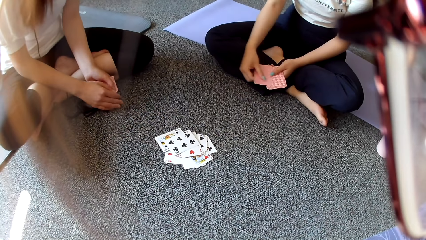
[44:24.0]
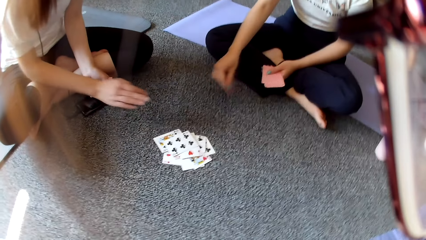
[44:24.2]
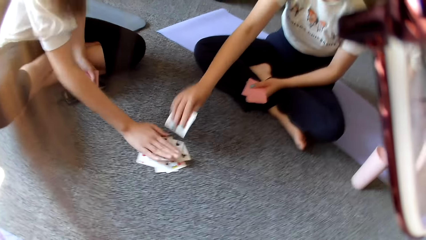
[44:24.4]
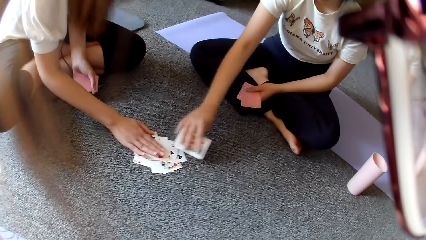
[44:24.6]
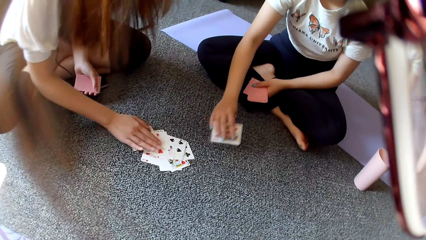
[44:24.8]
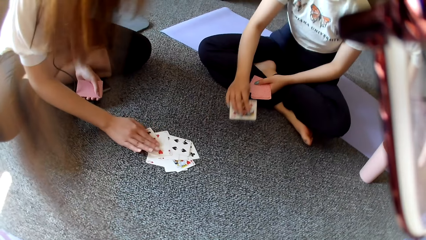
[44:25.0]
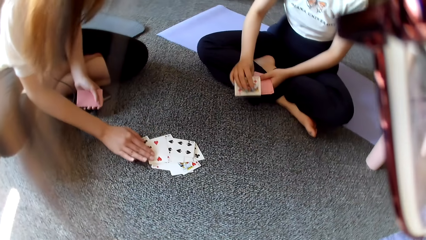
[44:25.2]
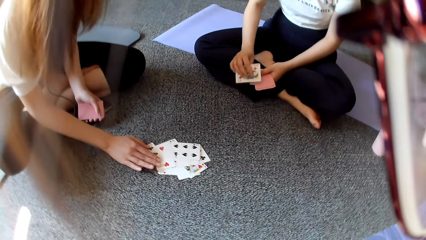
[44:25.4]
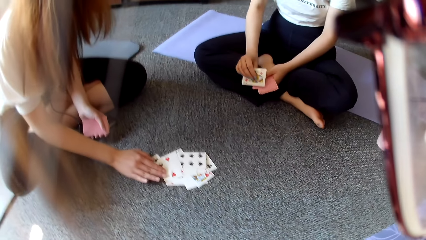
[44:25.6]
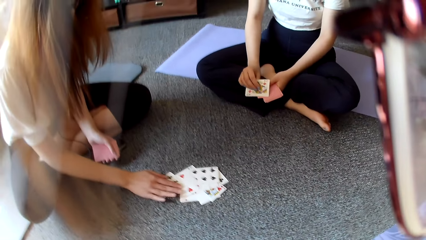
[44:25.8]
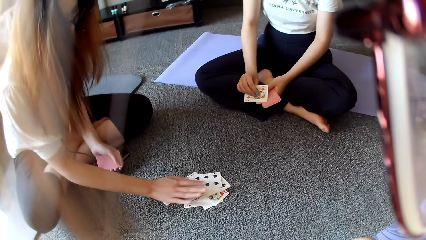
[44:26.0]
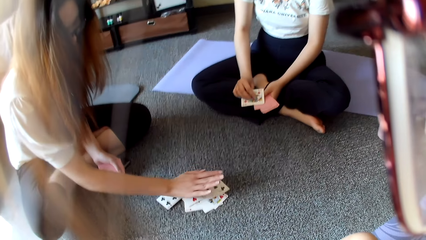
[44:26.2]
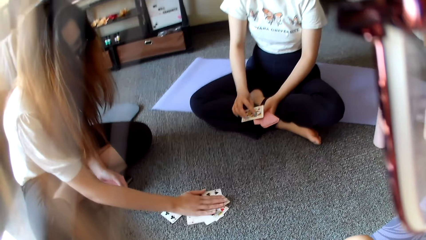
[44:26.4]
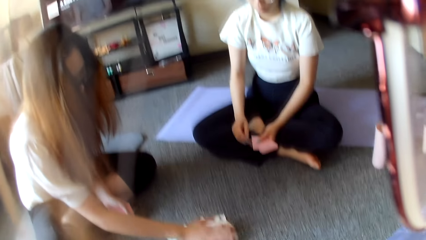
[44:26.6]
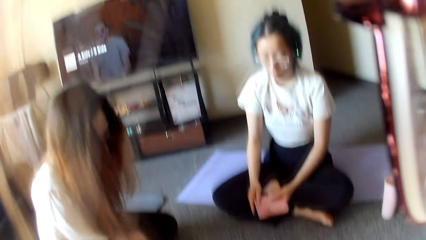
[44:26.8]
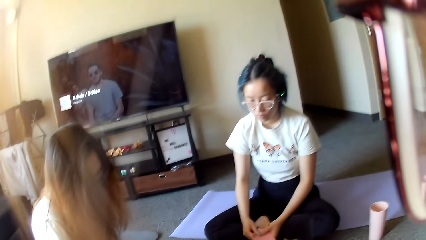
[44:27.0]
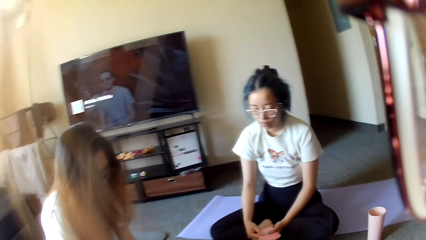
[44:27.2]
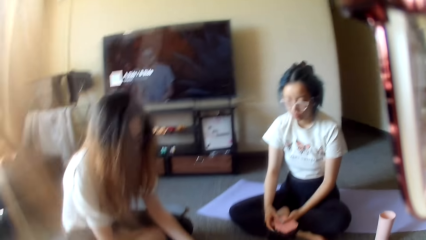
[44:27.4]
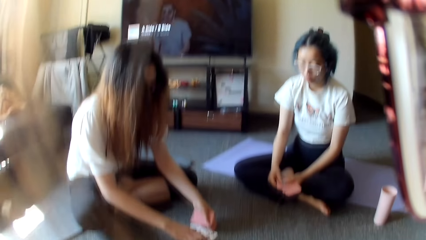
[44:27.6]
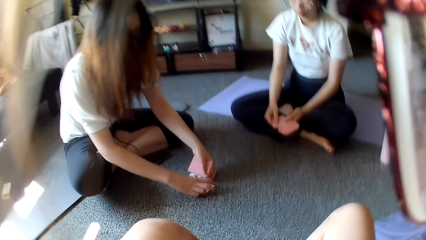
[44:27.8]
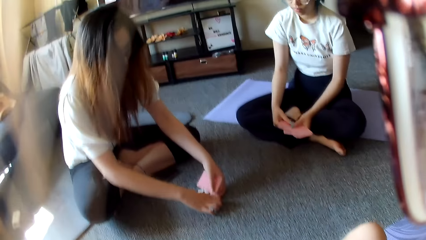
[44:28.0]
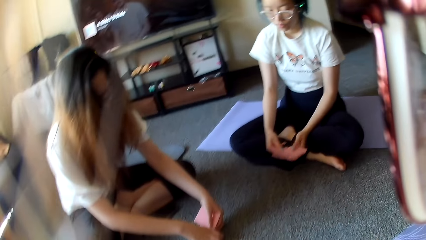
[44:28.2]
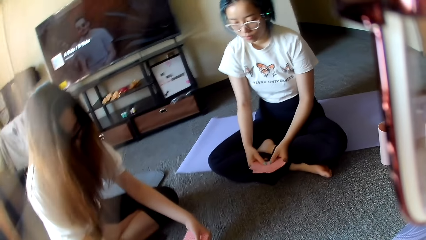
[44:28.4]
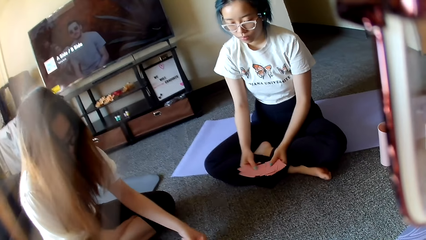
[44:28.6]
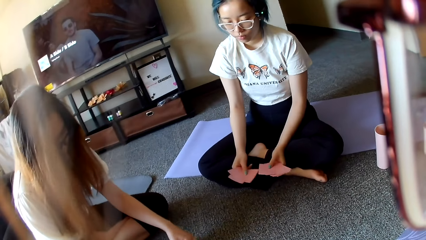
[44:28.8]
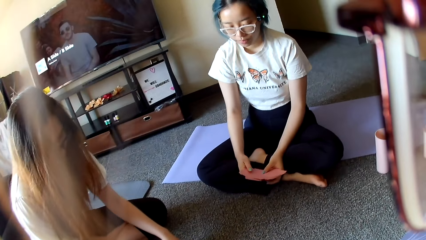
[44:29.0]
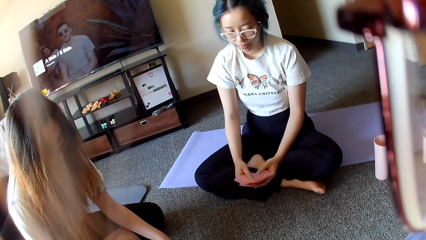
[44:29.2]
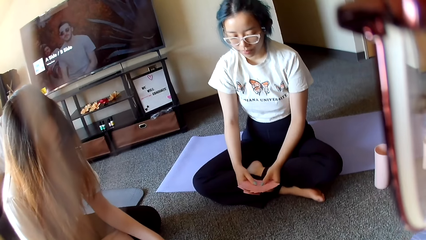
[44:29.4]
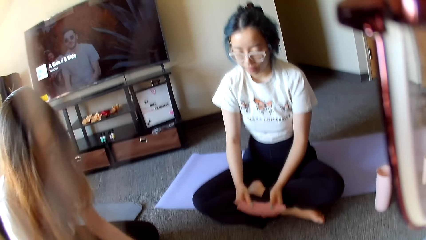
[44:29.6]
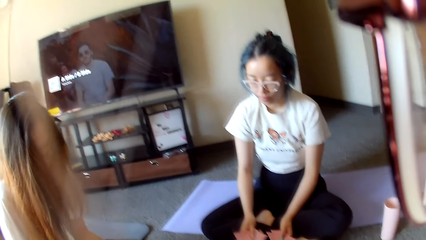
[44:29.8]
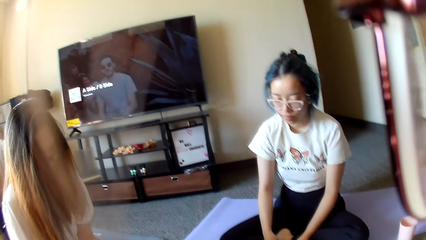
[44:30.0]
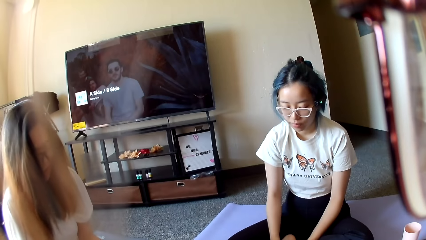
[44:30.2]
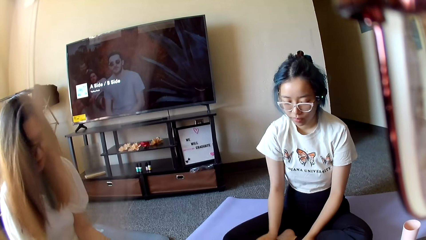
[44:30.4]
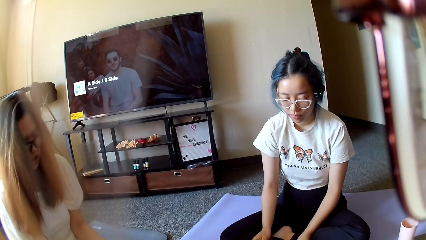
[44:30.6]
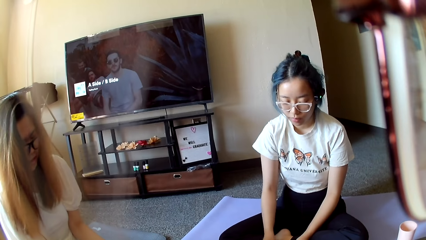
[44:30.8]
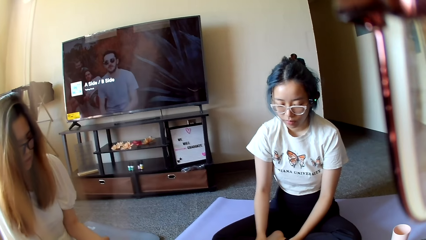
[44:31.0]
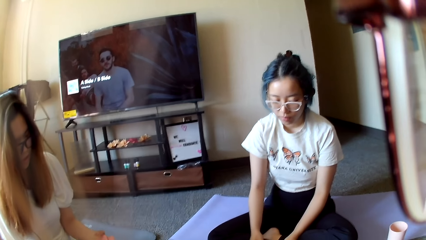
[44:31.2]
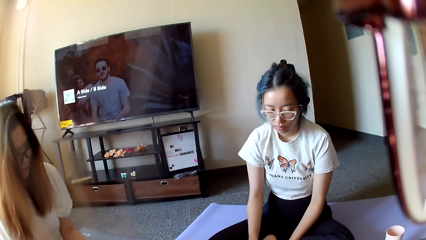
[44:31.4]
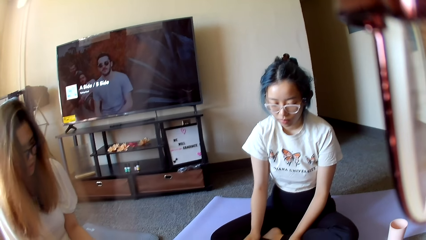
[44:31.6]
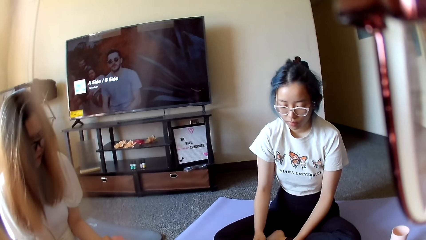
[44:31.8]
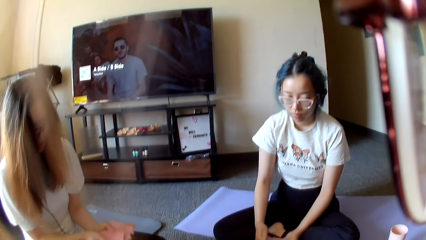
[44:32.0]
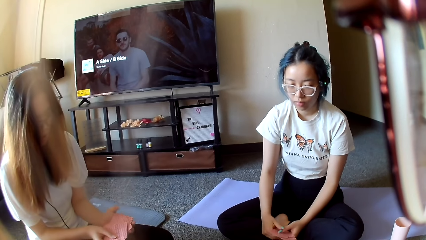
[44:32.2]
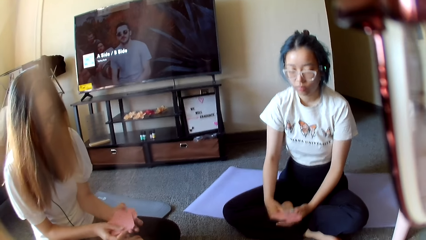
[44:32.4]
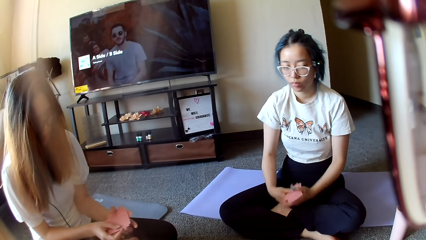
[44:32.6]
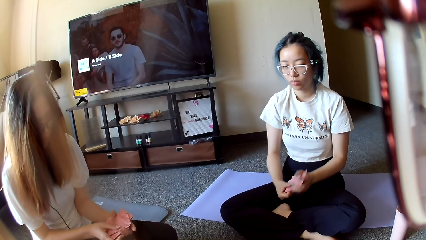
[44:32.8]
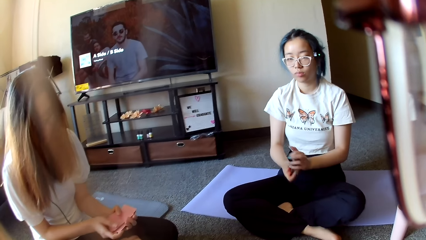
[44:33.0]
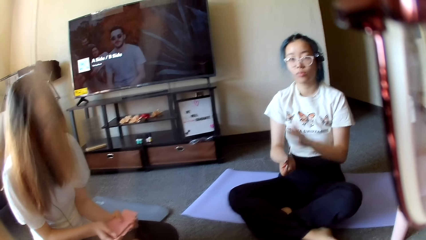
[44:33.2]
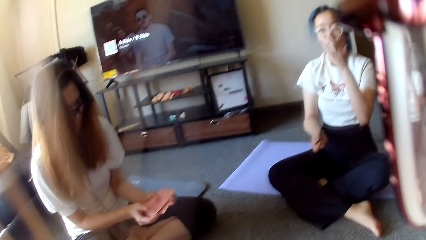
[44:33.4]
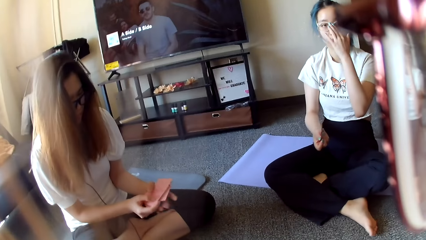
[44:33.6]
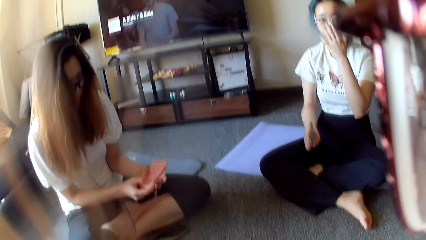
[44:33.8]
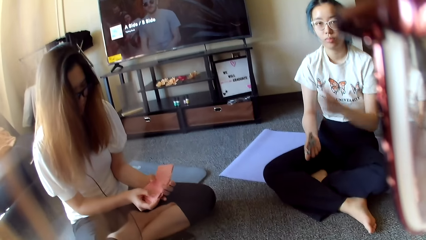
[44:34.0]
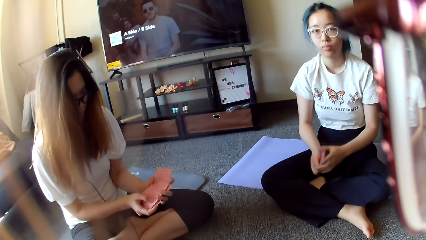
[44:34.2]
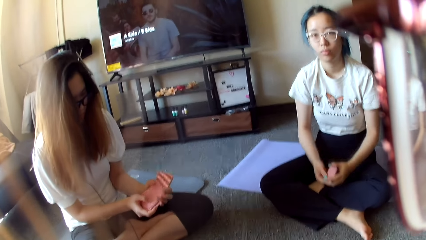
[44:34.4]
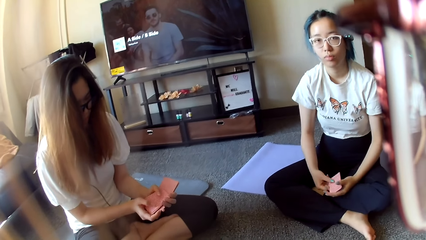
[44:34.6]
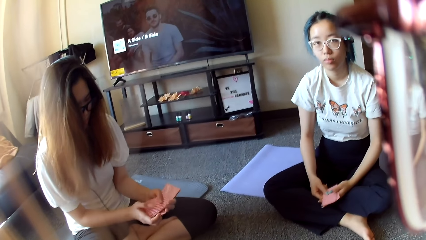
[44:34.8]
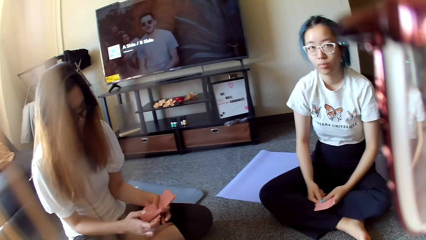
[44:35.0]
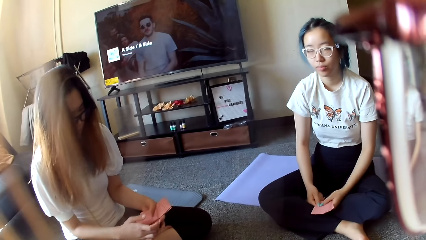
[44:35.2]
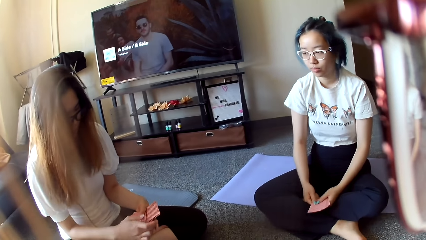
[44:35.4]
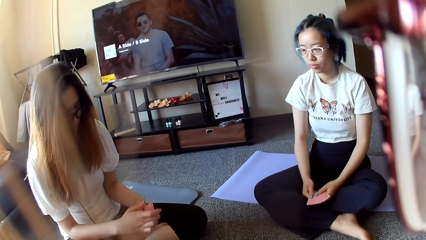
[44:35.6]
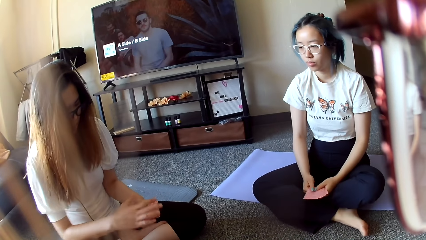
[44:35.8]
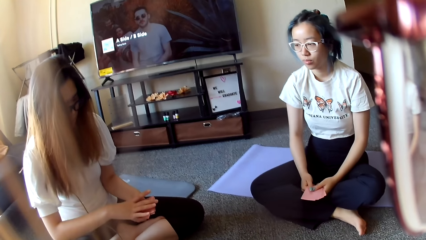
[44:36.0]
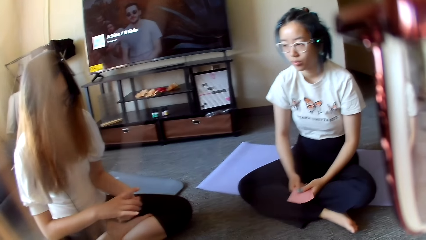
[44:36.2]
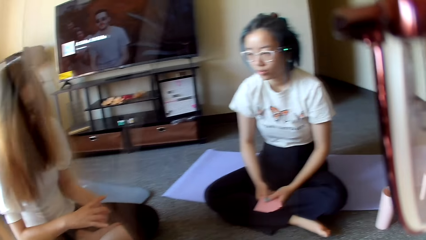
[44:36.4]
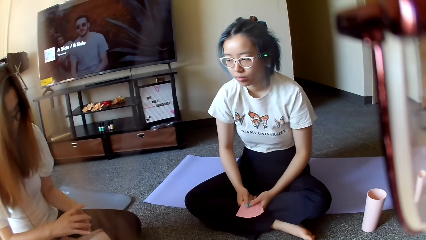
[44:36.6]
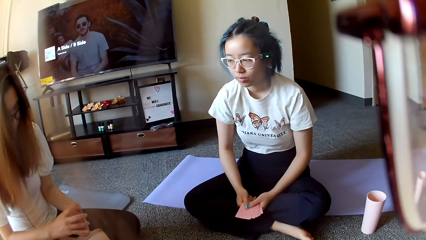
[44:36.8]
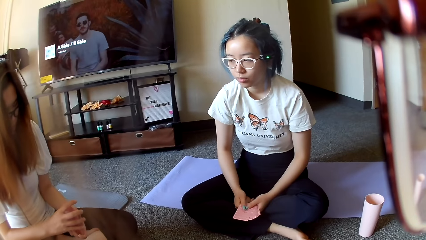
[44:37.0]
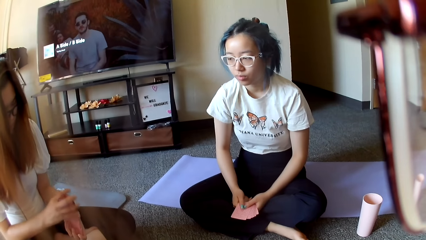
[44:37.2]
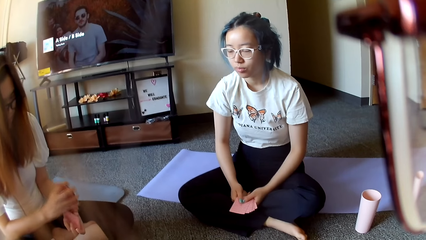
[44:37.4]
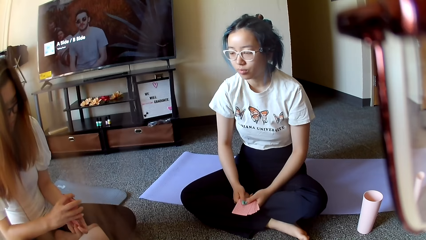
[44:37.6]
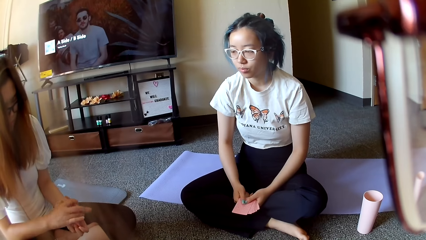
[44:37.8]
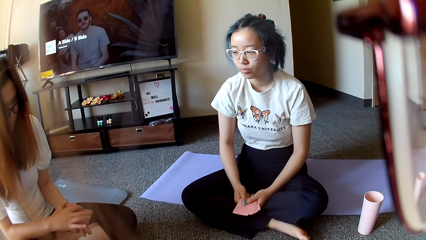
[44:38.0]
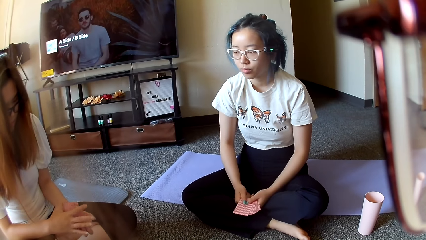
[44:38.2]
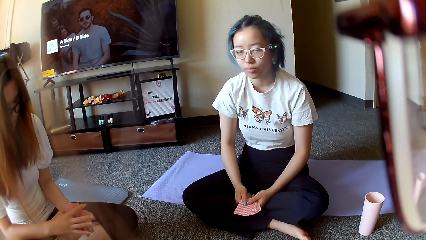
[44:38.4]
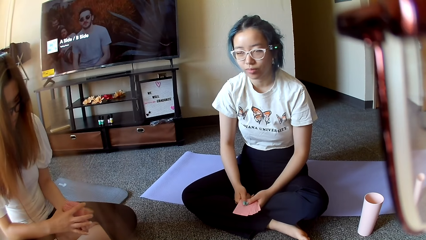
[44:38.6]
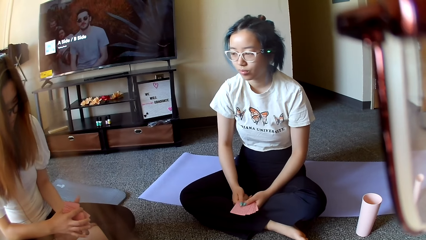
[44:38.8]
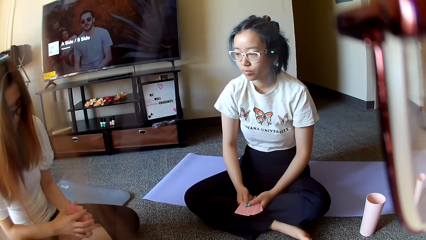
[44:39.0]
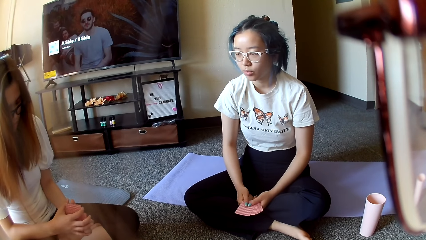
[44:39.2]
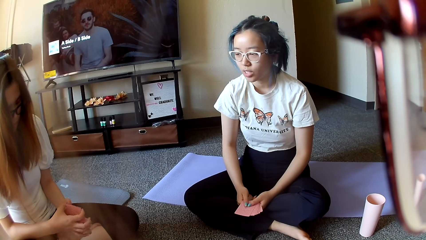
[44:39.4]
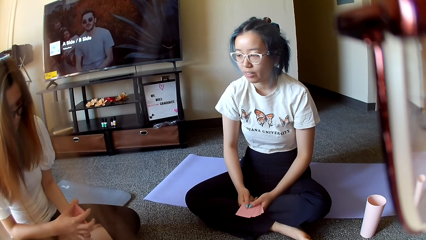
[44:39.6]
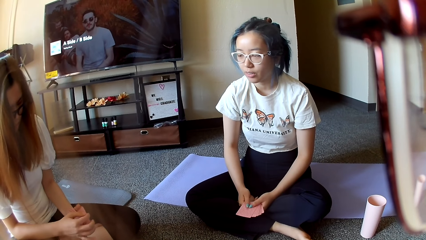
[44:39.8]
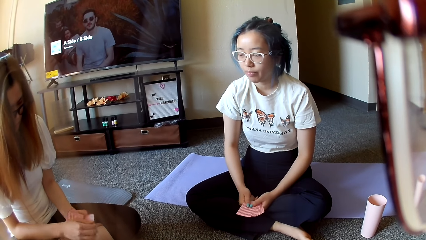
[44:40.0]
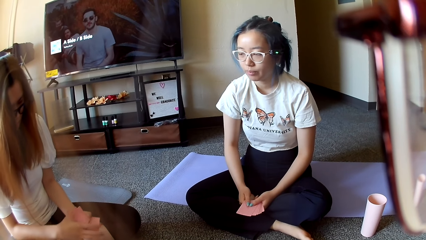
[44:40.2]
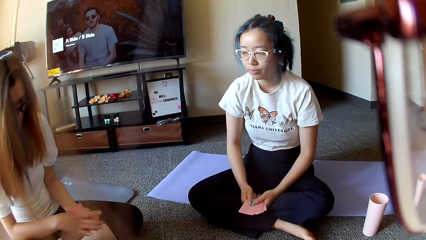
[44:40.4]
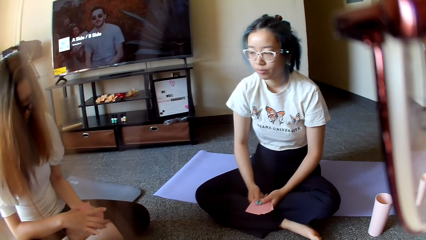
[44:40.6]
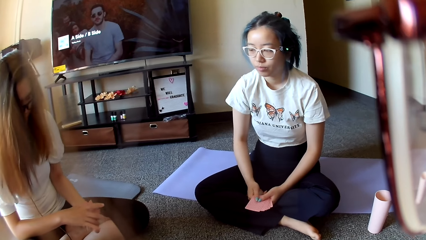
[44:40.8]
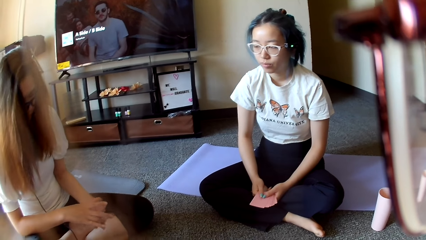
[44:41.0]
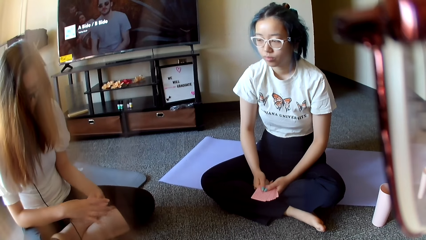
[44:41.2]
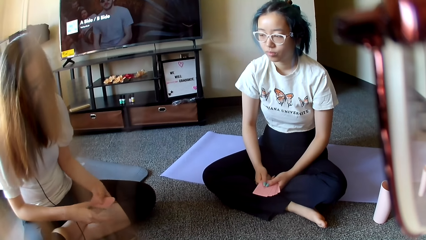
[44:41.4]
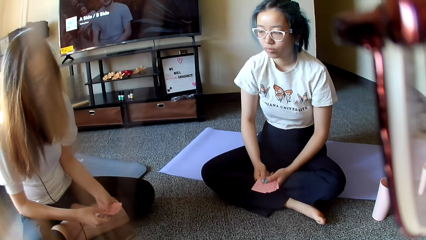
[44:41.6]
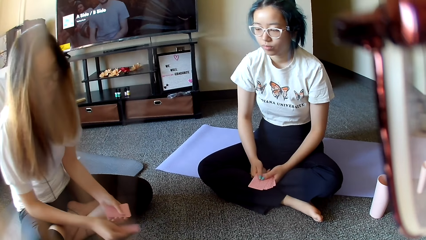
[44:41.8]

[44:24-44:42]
A woman places a card on the floor. Another woman plays poker. The first woman picks the cards and taps on the cards. The other woman stretches the hand. The first woman collects a card on the floor. The other woman shuffles cards and selects cards. The camera wearer looks around. The first woman selects cards. The other woman adjusts the eye glasses. The first woman selects cards and shuffles cards. The other woman shakes the head.
